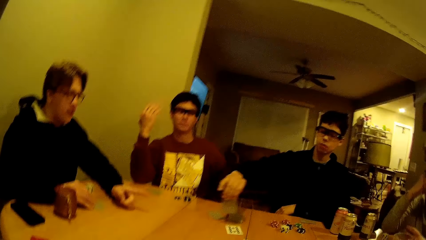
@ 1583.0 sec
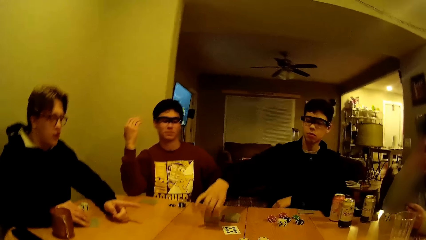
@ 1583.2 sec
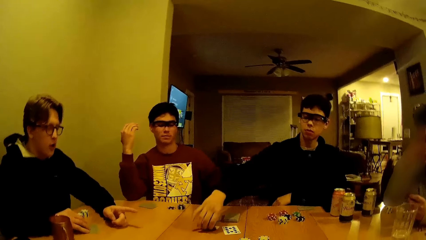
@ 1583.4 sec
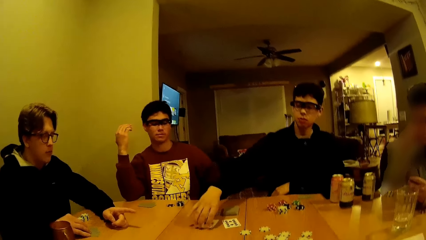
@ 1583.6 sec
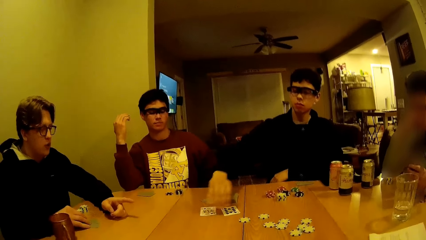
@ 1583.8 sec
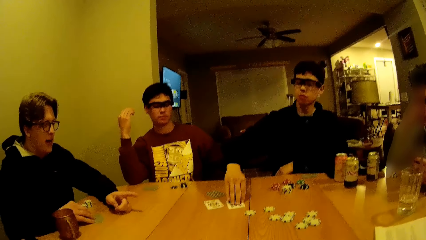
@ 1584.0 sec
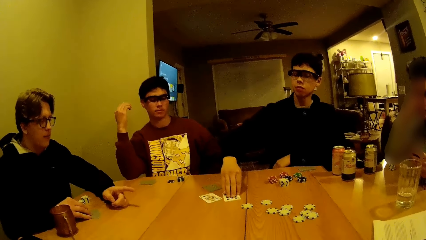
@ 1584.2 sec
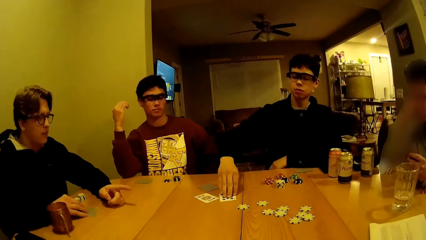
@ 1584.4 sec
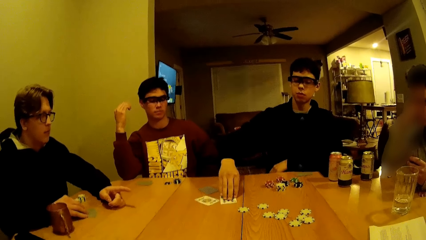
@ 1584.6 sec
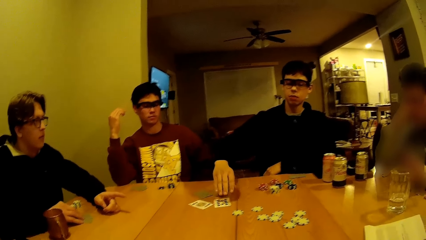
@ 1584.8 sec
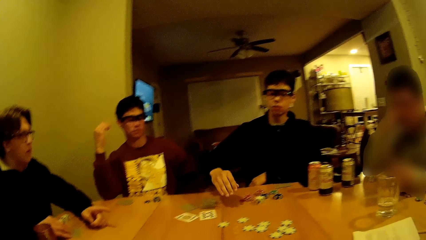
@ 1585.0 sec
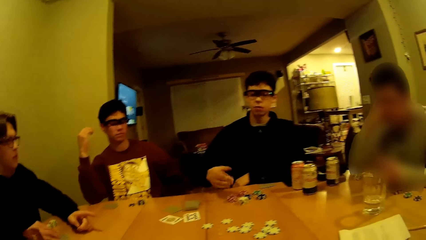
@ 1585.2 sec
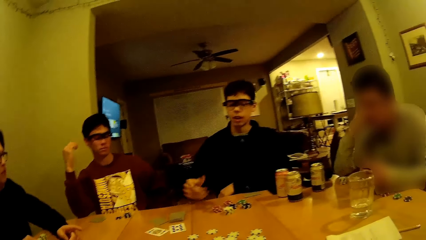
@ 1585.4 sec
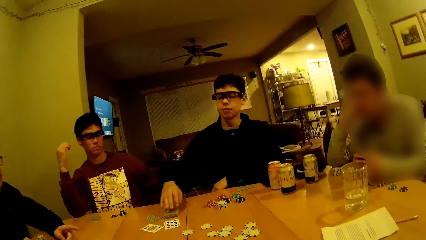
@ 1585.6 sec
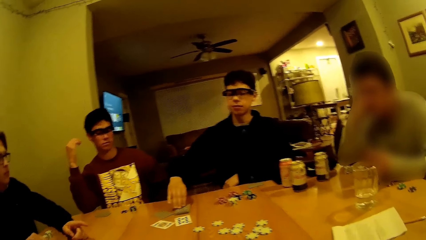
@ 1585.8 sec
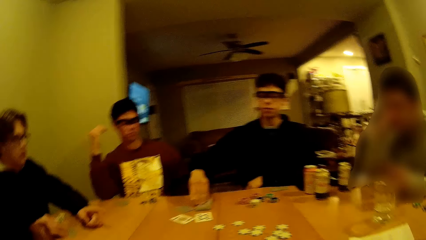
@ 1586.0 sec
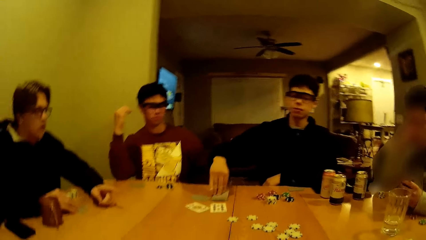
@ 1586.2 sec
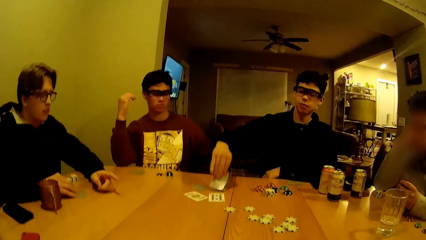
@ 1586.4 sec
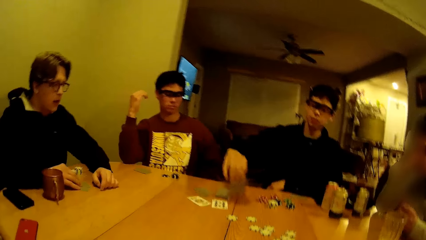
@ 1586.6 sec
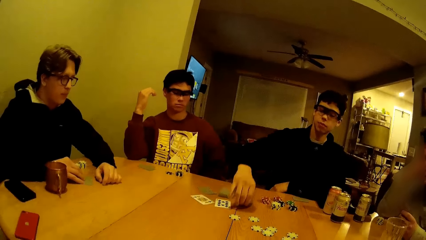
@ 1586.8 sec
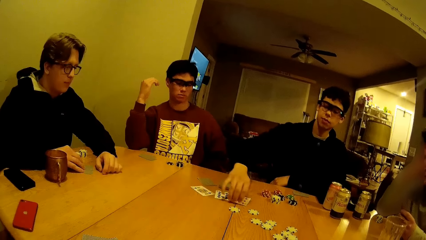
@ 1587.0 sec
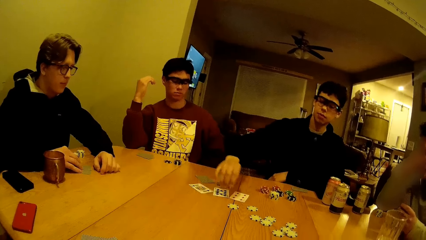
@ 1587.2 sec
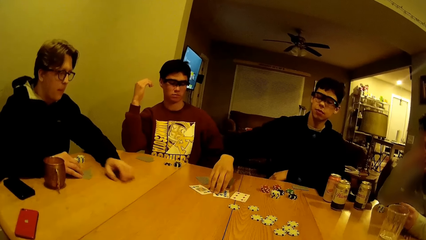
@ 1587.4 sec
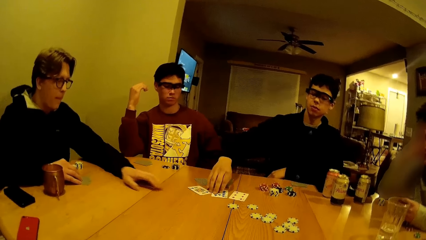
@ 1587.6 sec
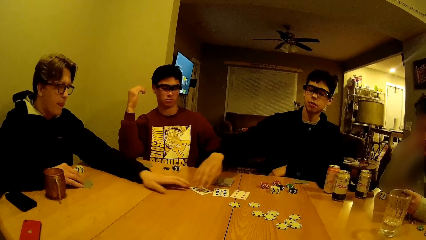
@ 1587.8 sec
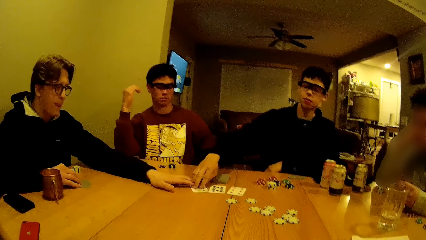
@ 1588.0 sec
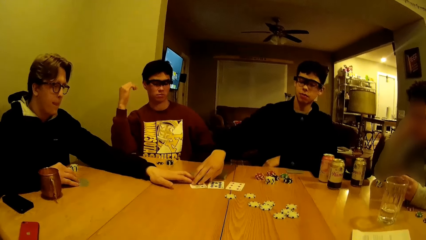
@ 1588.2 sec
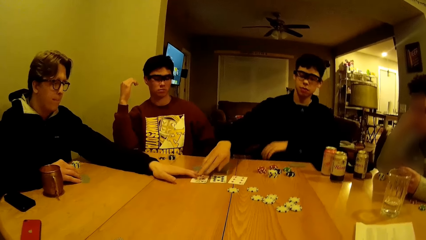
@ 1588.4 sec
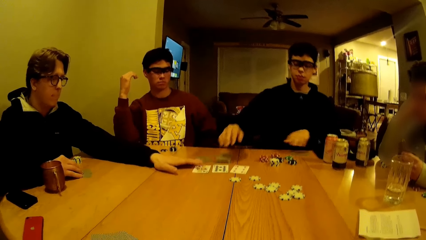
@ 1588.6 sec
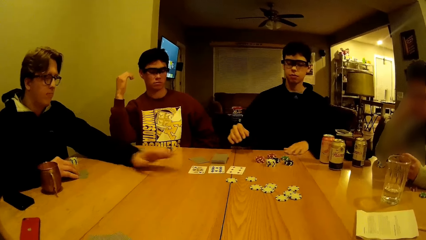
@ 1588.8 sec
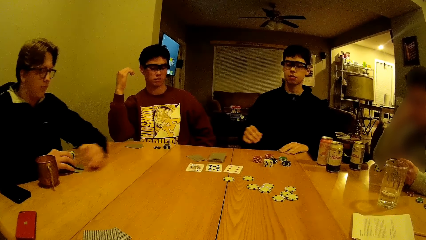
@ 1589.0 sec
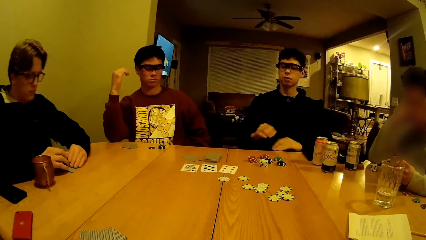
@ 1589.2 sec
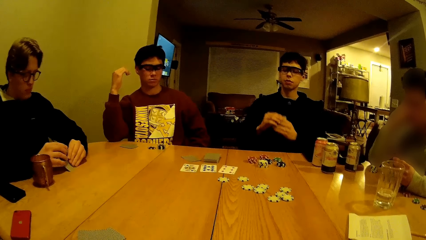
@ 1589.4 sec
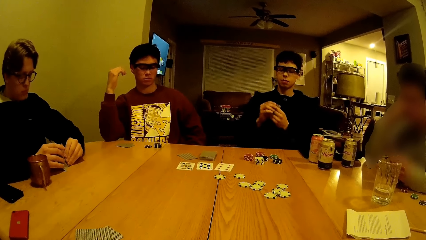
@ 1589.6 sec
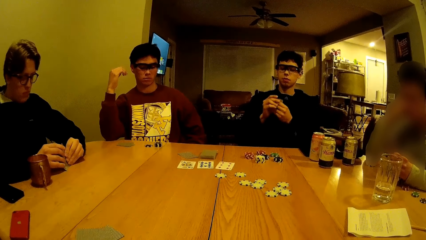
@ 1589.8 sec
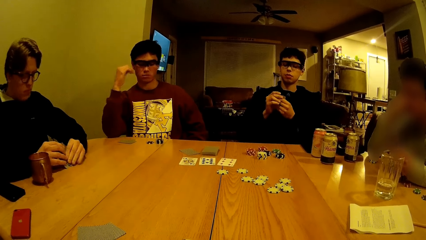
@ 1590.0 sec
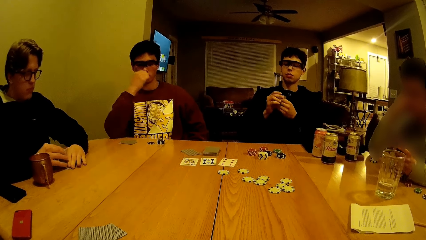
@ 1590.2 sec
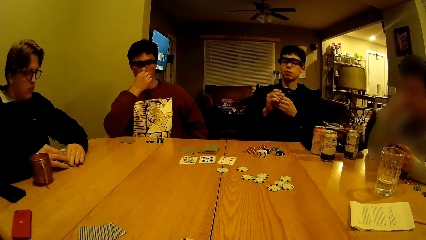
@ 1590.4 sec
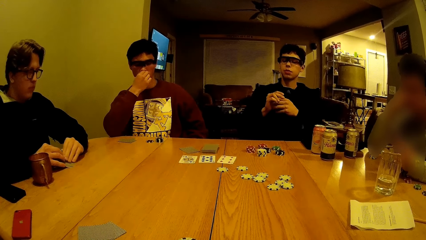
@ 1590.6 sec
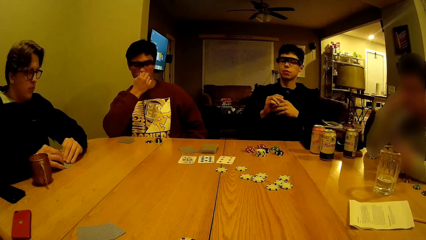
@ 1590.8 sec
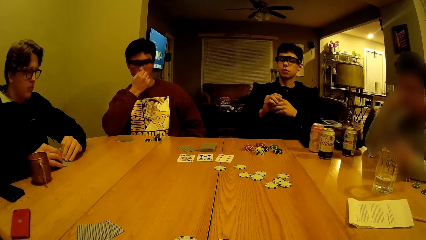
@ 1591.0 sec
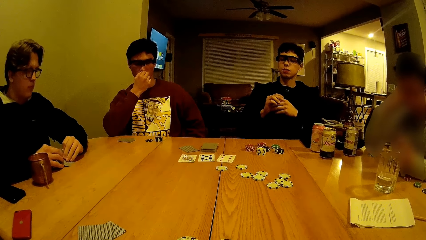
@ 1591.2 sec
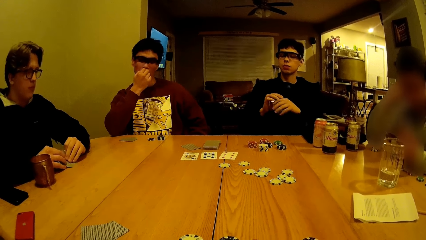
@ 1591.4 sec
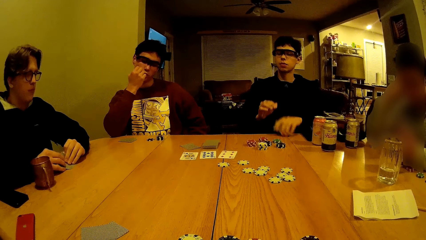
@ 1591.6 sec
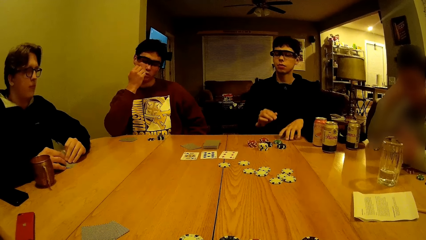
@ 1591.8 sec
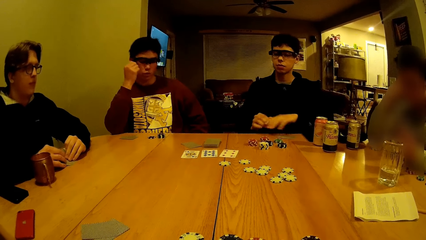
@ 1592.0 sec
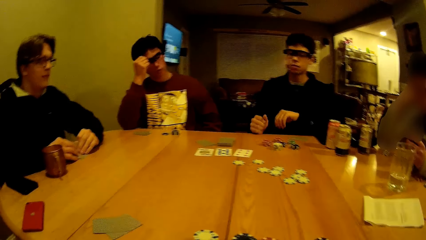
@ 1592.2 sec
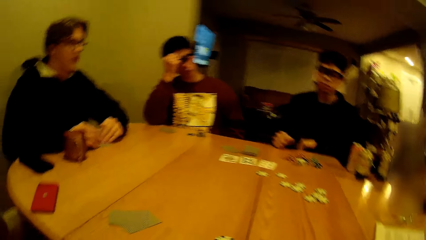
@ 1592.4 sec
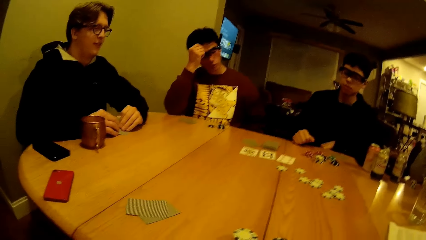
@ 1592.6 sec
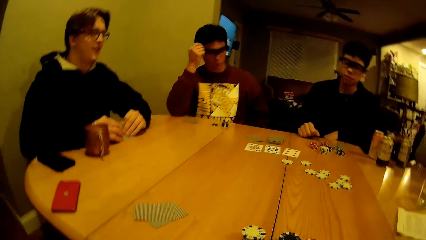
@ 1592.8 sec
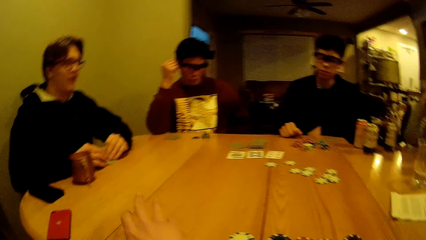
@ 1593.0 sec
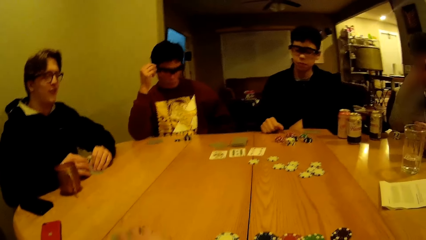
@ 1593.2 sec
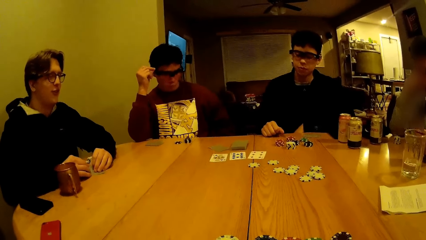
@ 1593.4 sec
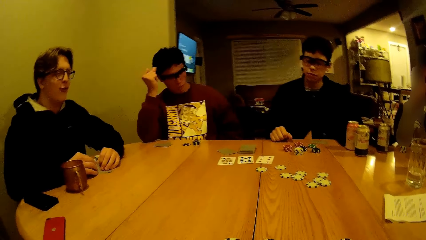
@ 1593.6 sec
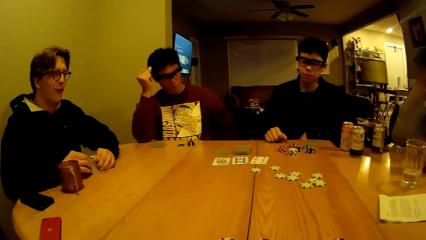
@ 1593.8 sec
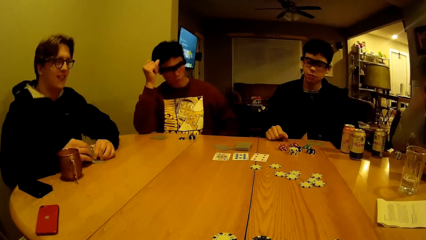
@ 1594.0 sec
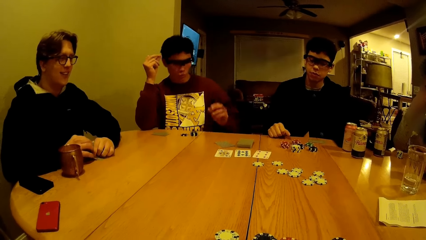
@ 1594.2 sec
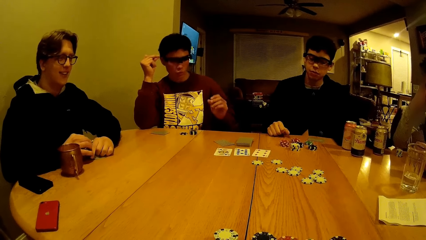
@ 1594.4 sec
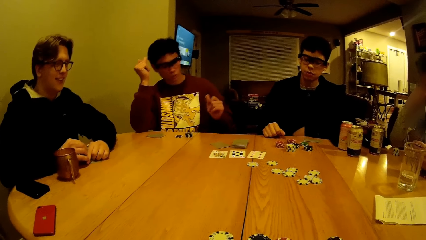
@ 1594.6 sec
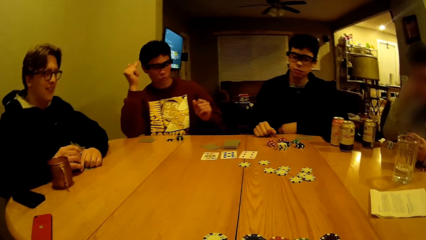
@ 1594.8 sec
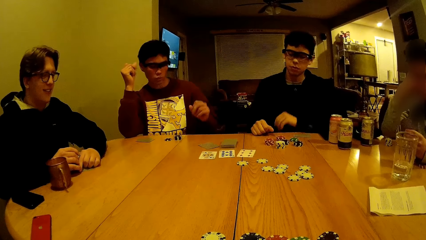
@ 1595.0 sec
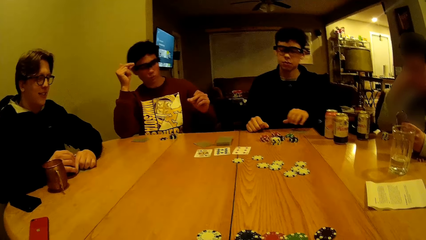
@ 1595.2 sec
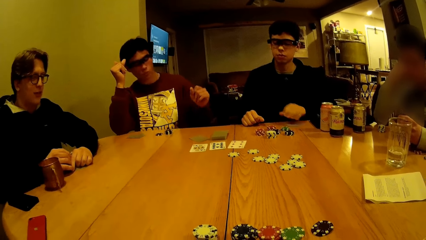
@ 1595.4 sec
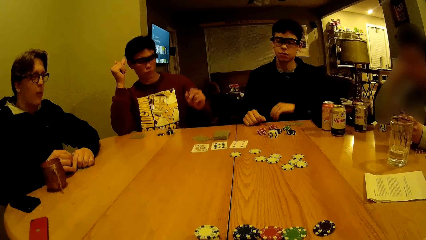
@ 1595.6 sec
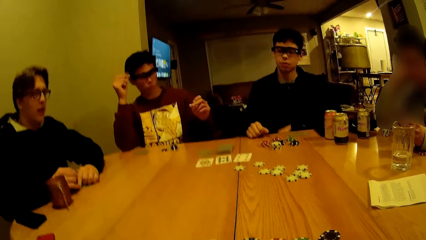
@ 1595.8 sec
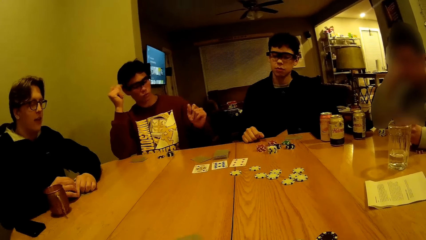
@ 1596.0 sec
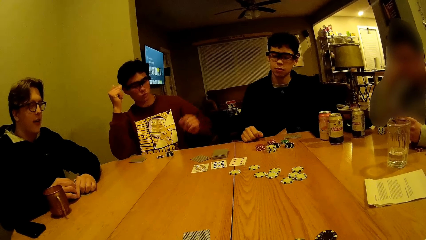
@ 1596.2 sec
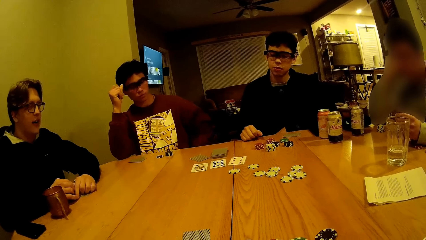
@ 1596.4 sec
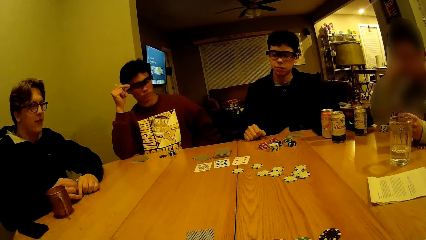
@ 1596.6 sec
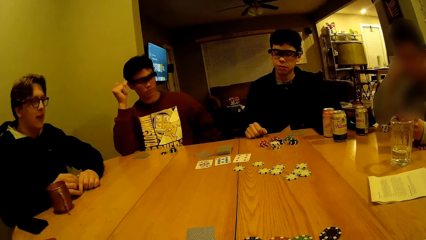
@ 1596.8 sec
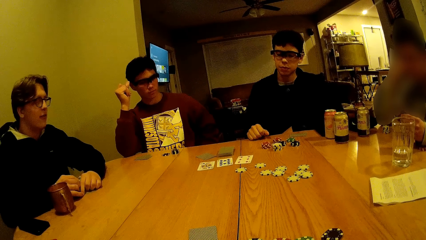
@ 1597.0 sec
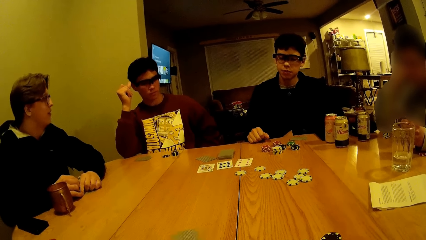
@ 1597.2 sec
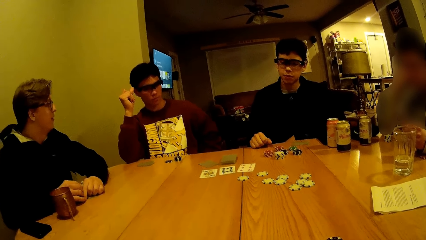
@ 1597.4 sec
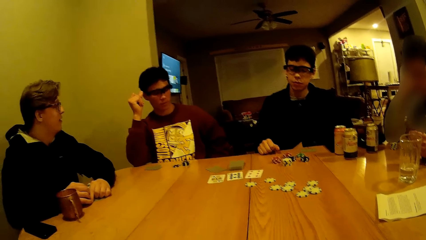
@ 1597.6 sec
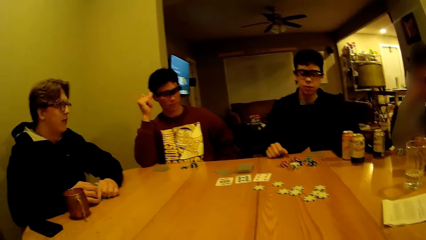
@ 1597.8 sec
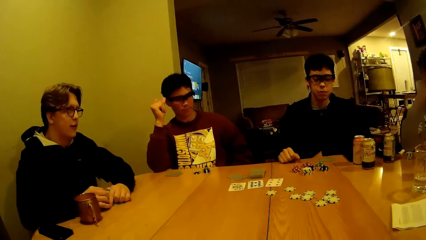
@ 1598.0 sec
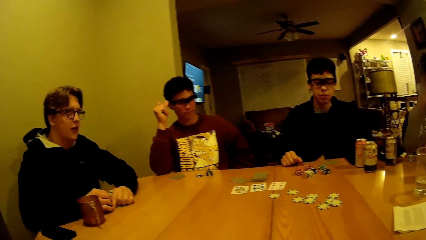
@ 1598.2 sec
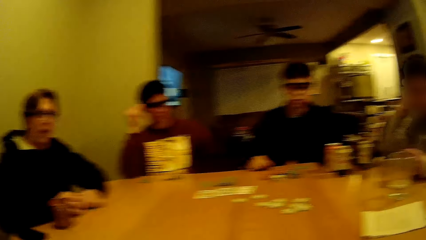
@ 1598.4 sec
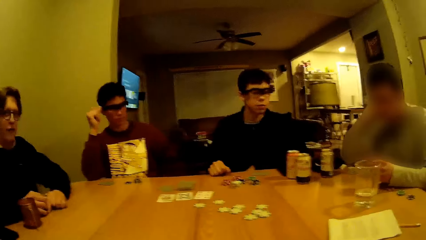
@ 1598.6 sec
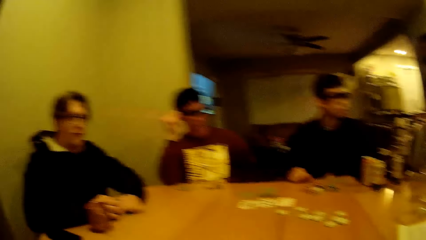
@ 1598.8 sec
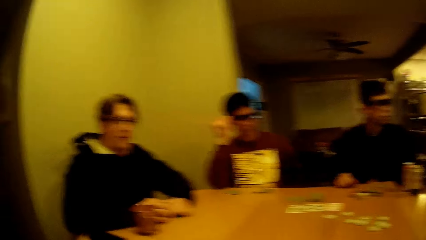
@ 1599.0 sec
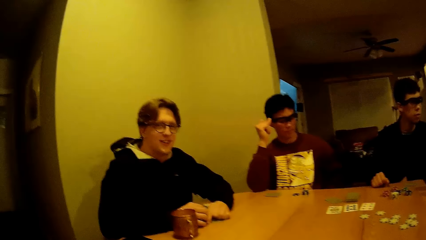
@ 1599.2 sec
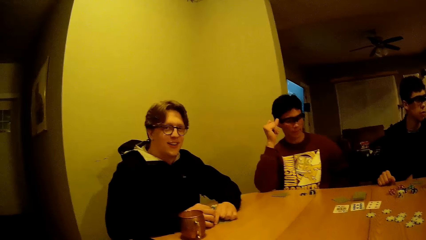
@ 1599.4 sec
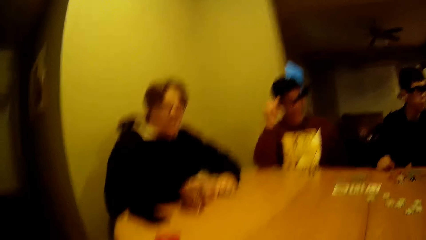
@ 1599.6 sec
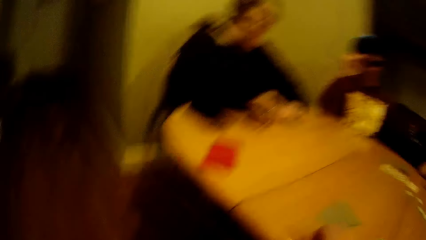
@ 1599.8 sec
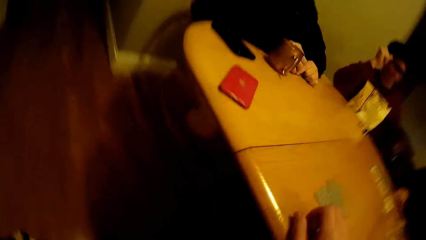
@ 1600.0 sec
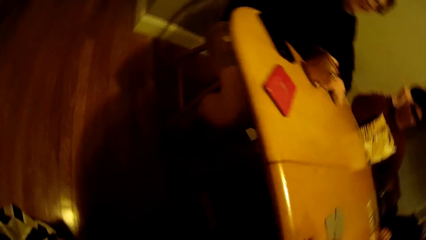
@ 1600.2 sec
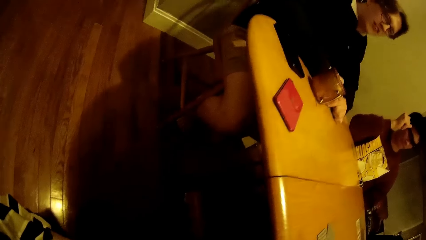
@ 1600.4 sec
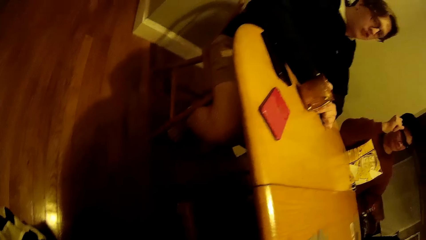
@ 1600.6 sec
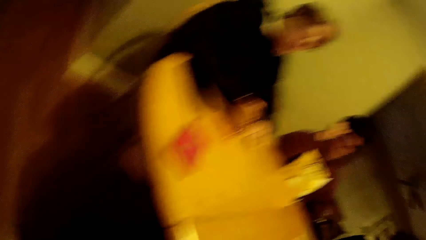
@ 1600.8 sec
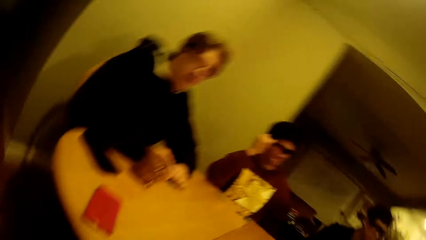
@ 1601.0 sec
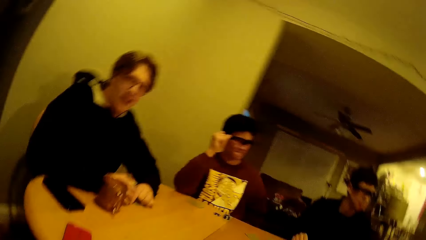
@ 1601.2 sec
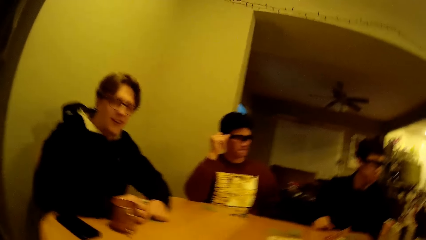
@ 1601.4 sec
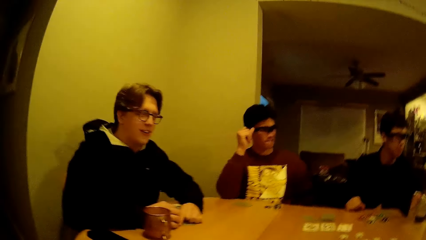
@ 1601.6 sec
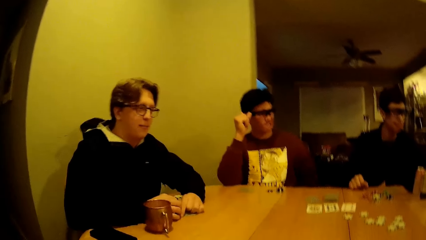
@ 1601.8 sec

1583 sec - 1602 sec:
The boy interacts with another boy. The first boy adjusts a card on the table with his left hand. The camera wearer interacts with the first boy. A third boy snaps his fingers.
